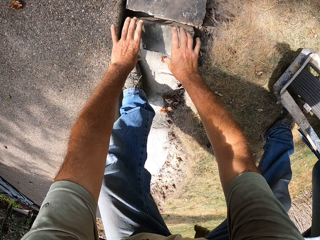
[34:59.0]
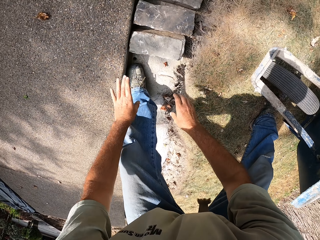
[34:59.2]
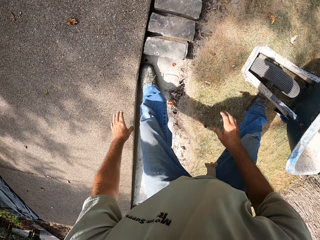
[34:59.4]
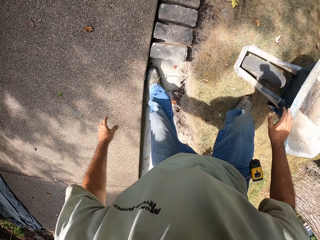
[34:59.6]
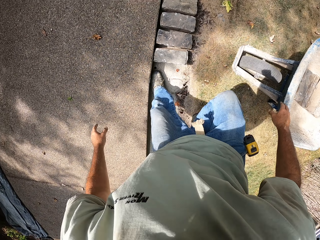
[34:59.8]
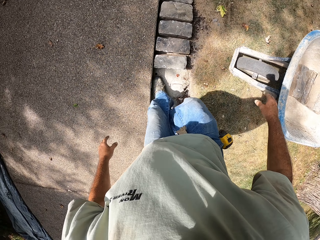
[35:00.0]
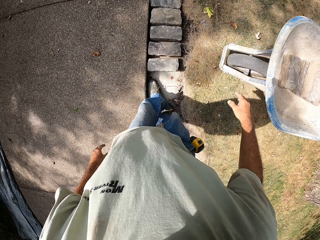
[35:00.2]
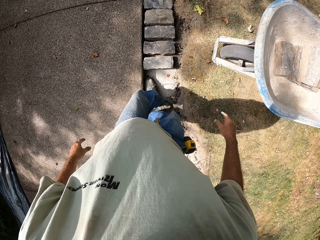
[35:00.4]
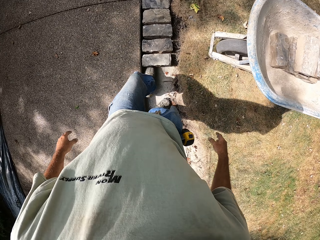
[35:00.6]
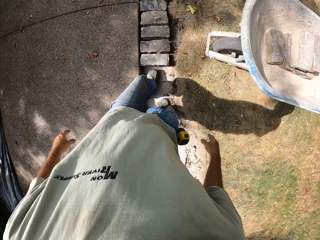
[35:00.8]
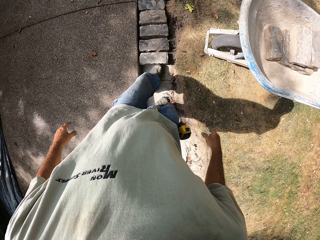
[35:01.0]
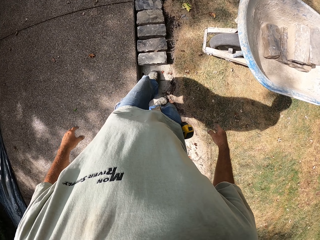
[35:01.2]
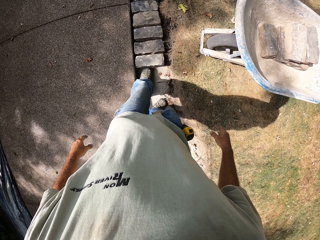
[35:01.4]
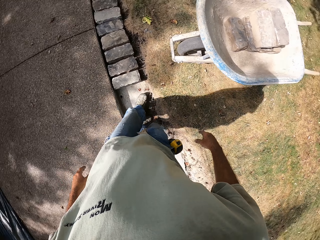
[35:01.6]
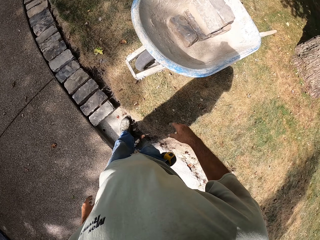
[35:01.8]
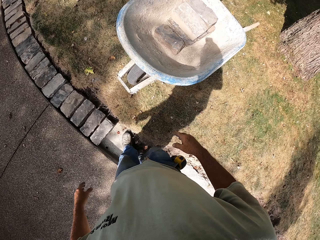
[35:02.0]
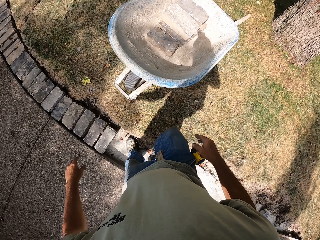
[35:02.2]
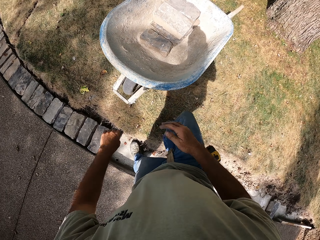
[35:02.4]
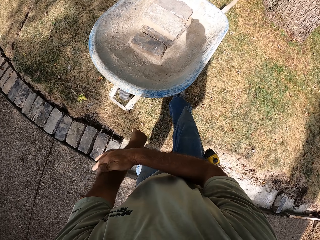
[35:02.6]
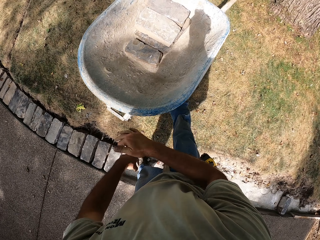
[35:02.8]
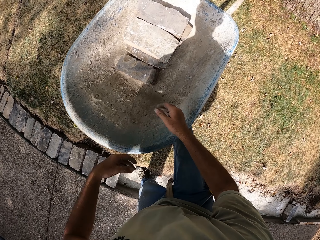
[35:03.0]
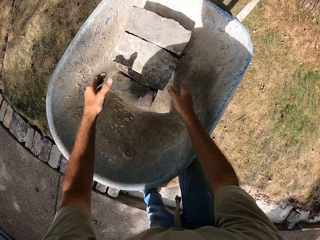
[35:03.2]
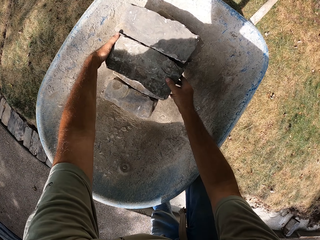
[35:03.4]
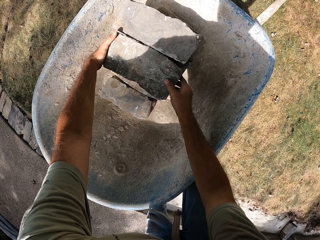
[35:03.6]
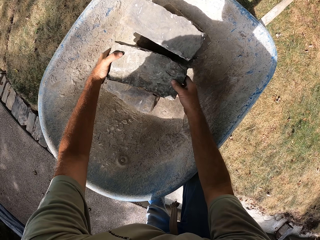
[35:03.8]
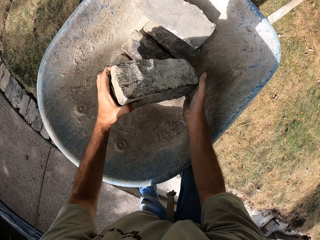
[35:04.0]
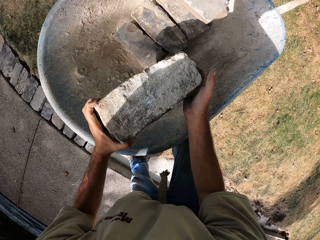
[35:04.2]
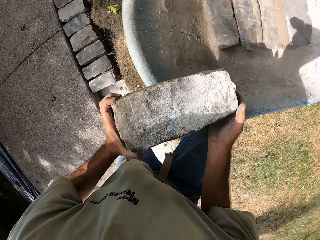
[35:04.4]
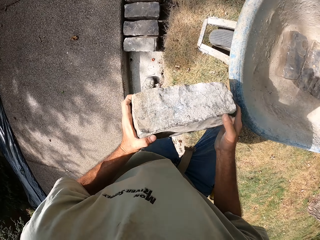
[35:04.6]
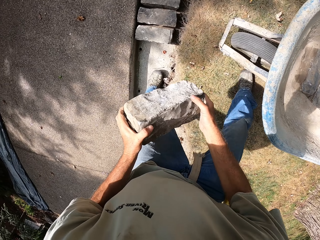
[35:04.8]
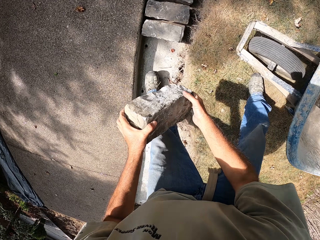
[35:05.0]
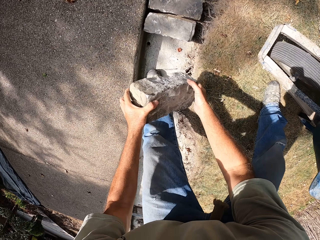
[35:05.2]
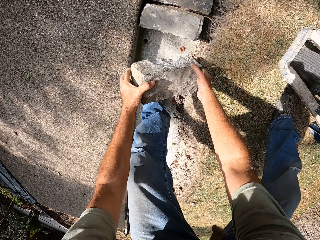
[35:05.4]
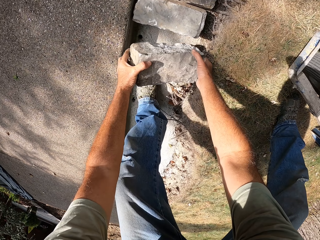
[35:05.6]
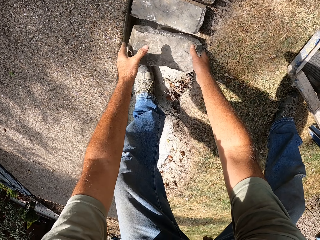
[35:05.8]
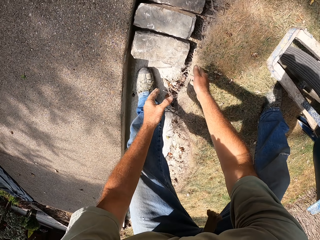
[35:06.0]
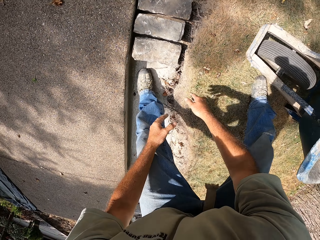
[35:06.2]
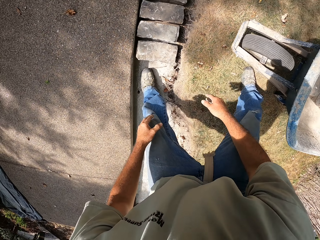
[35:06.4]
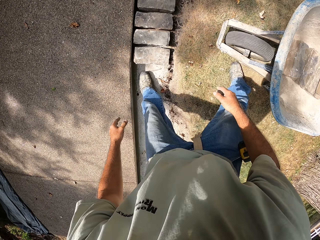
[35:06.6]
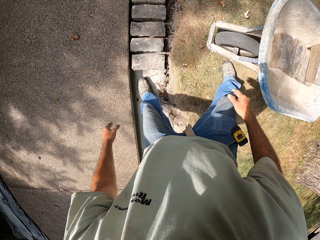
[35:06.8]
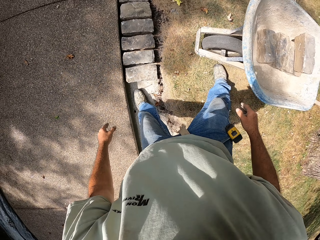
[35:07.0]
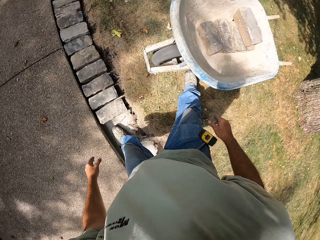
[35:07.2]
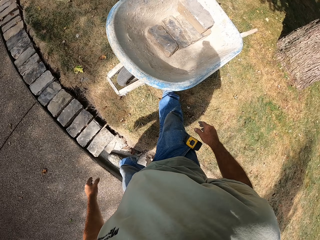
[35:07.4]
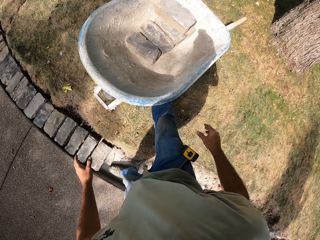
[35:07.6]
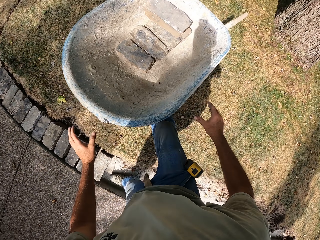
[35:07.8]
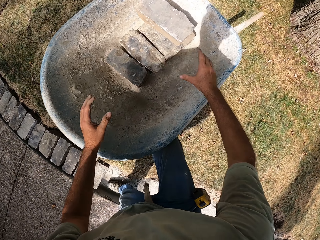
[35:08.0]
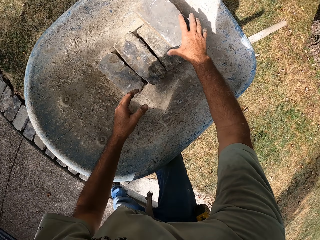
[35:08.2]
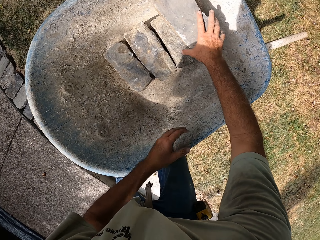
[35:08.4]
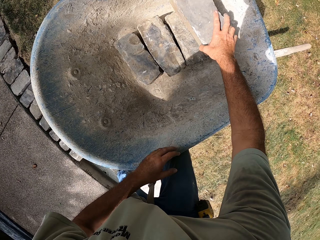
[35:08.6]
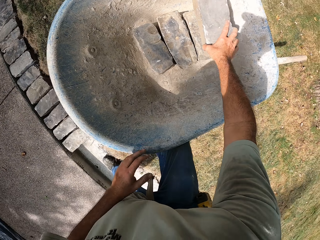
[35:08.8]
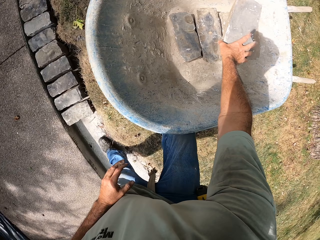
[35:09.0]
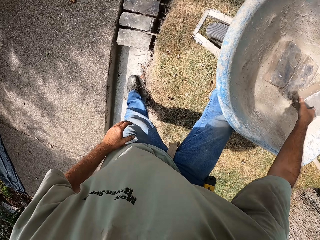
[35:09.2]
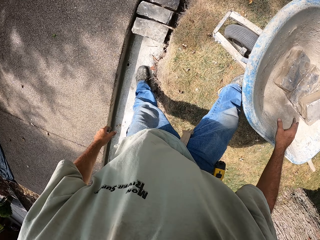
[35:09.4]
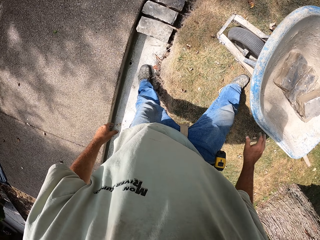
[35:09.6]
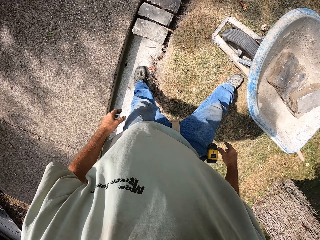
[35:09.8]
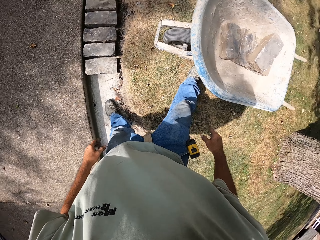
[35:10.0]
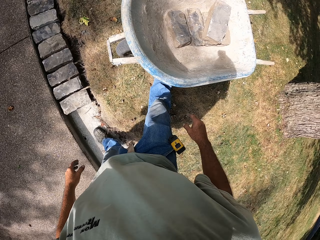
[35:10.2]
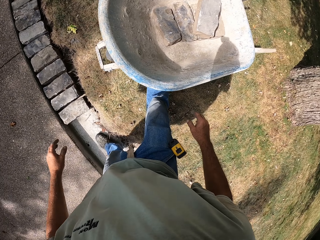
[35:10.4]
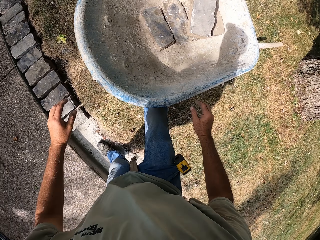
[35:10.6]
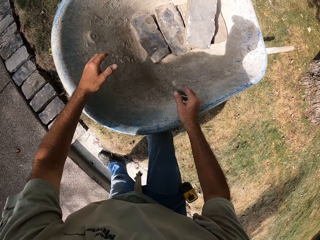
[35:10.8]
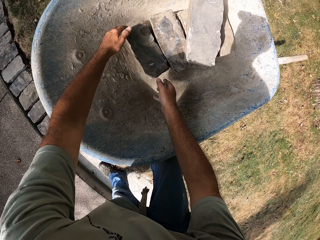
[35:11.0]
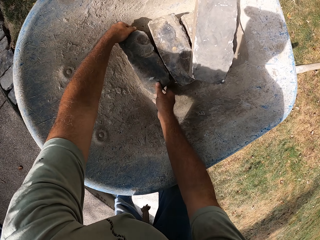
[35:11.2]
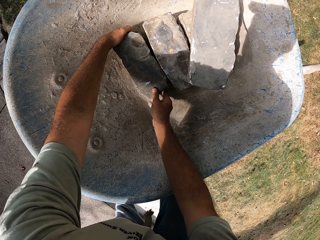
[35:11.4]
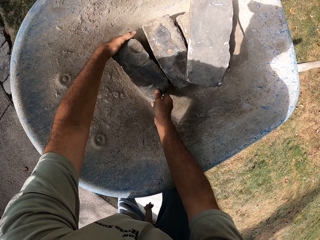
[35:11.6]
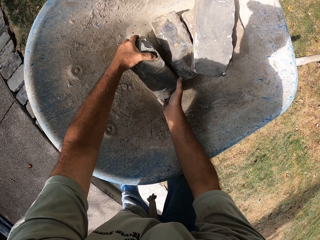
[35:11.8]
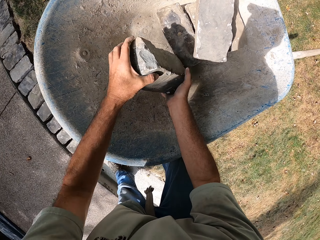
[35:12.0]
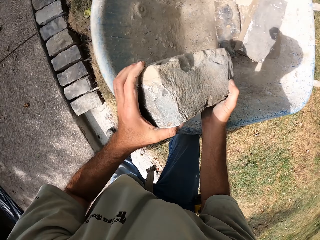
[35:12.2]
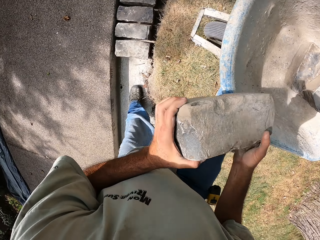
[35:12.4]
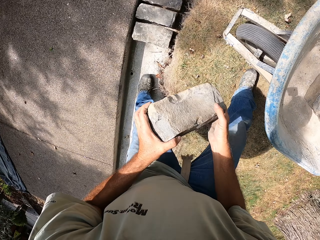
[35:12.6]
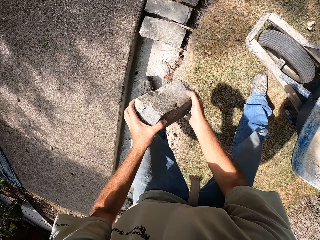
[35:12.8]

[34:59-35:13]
The camera wearer puts the brick on the basement foundation. They walk around the construction site. They pick up the bricks from the wheelbarrow. They put the brick on the basement foundation. They turn around the construction site. They pick up the bricks from the wheelbarrow. They turn around the construction site. They pick up the brick.

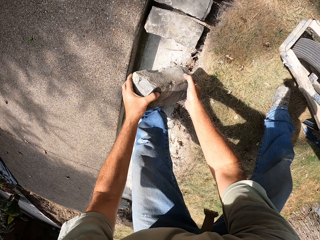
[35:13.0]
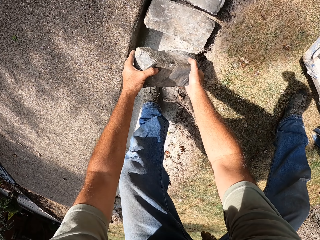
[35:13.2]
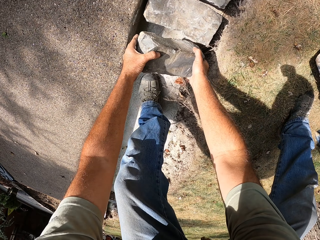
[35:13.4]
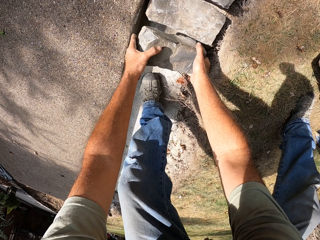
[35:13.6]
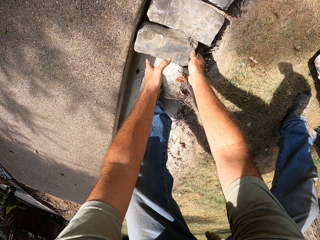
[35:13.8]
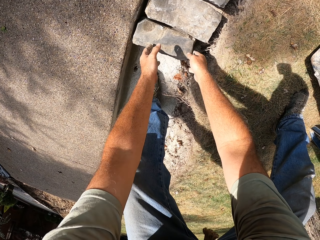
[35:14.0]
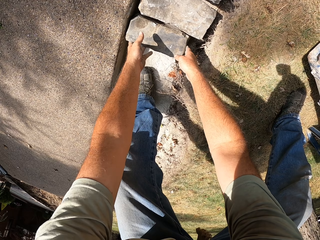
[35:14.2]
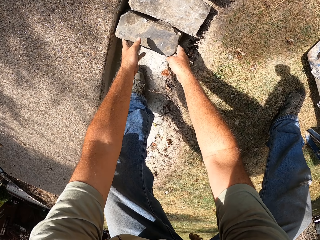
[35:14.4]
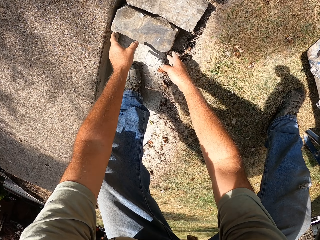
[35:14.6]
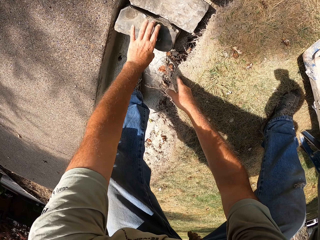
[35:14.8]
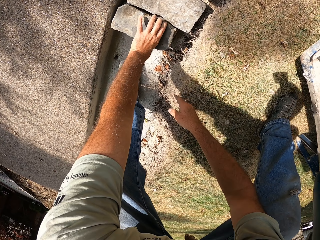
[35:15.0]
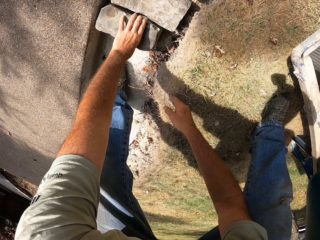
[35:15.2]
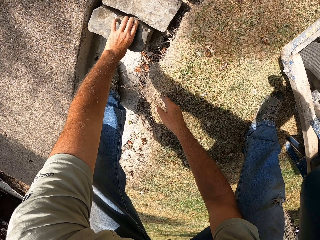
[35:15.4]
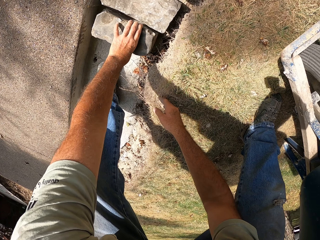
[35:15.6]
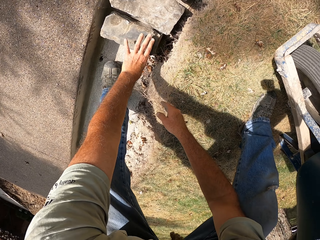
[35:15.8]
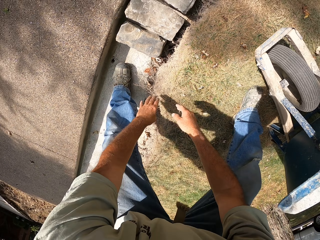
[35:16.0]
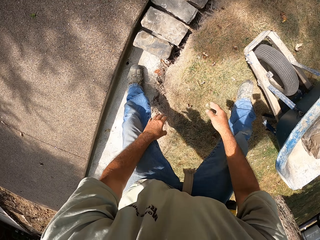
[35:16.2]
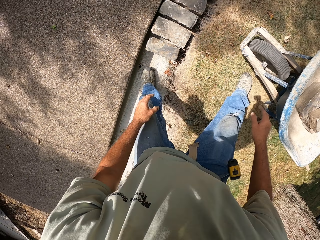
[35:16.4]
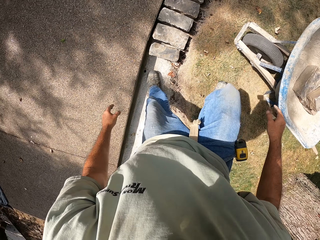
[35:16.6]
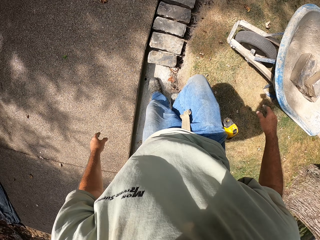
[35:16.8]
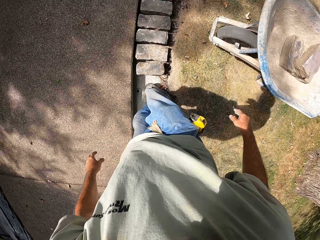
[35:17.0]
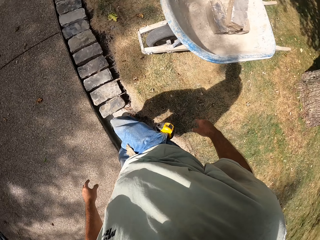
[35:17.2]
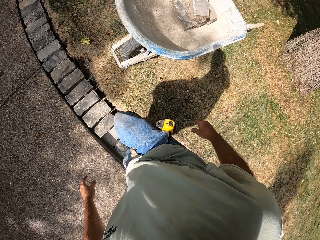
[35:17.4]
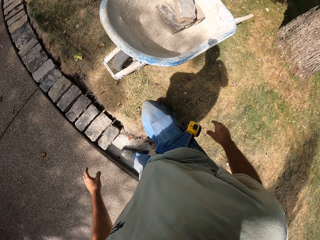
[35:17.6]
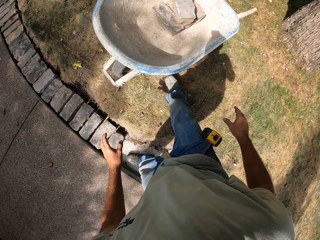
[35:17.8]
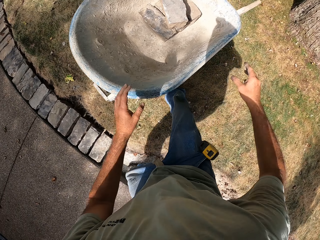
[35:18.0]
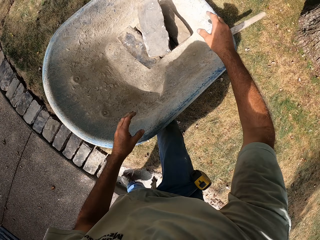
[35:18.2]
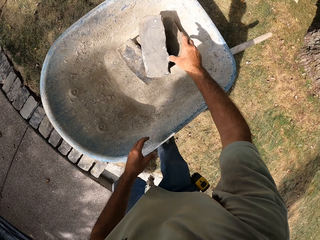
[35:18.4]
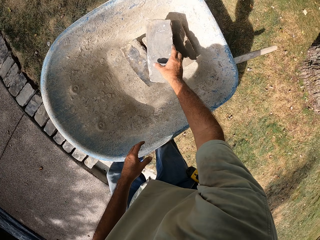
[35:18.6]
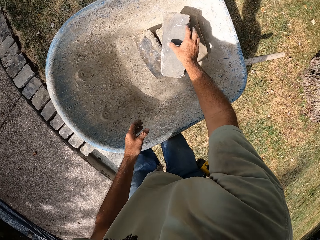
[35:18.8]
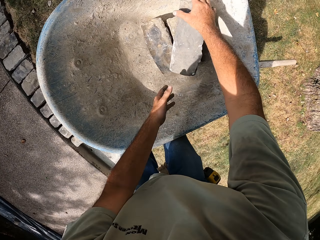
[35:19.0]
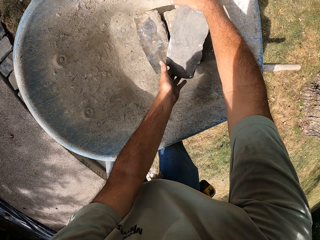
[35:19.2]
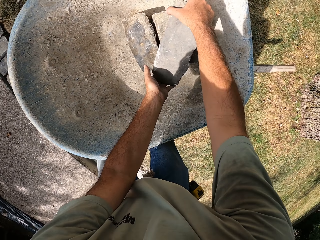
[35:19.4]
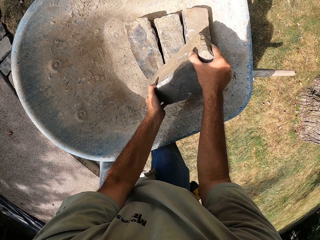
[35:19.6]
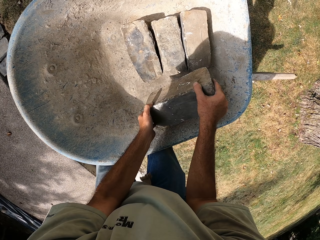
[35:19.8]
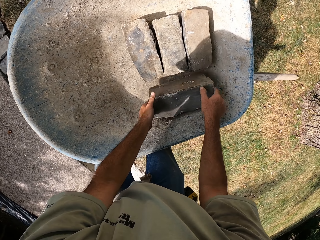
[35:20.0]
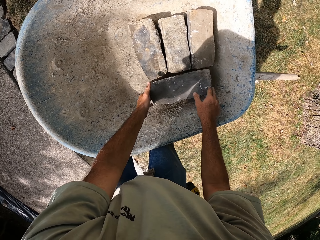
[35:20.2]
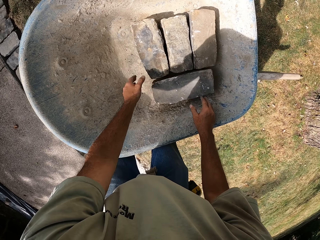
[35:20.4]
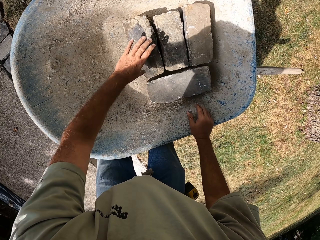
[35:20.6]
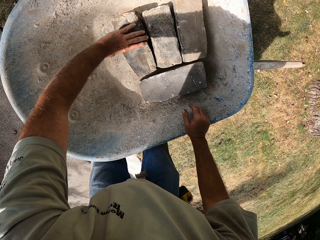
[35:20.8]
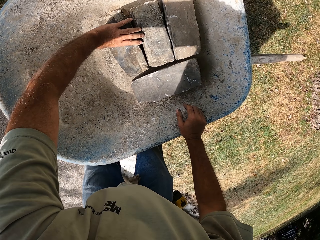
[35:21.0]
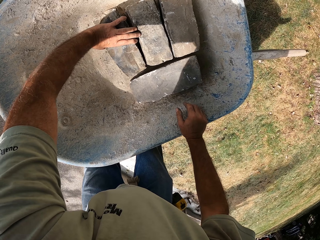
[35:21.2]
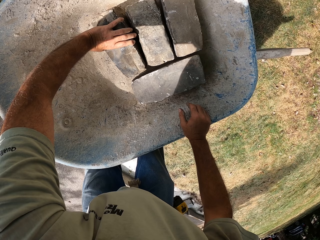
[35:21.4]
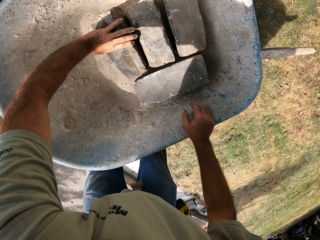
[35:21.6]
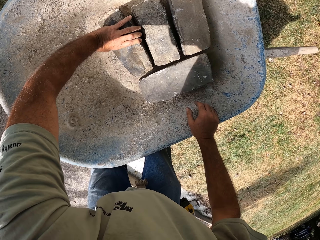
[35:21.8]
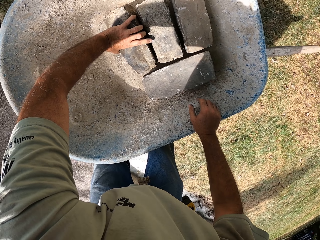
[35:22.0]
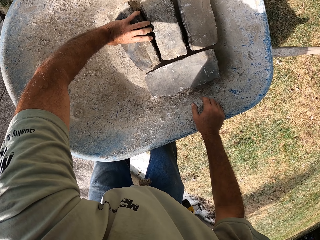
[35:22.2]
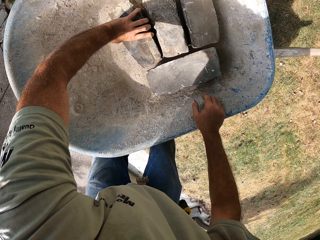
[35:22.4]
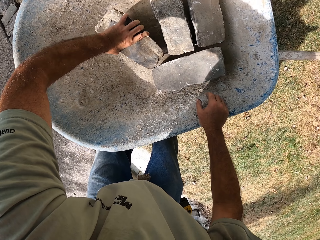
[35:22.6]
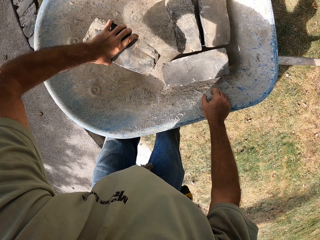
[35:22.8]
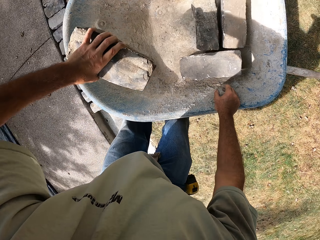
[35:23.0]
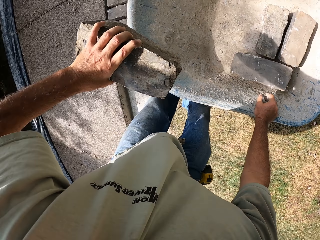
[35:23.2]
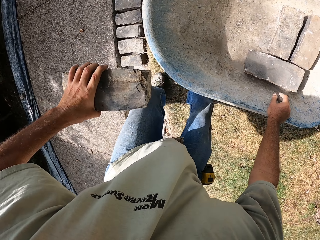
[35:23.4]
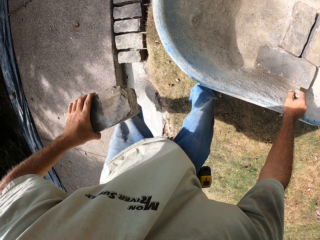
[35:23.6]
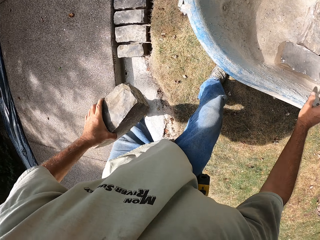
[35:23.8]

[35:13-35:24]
The camera wearer puts the brick on the basement foundation. They turn around the construction site. They pick up the bricks from the wheelbarrow. They put the brick in the wheelbarrow. They put the brick.
